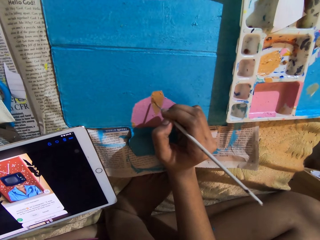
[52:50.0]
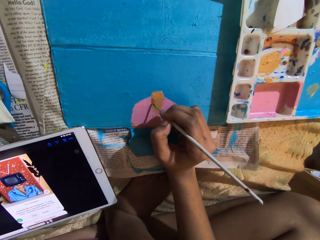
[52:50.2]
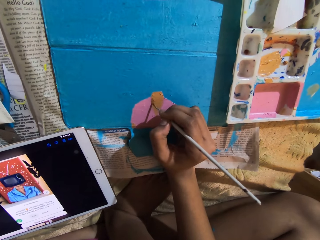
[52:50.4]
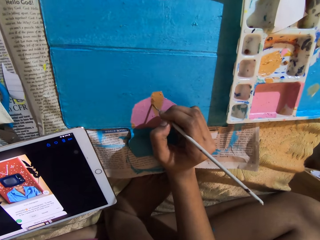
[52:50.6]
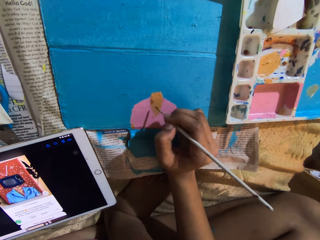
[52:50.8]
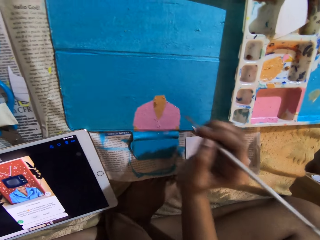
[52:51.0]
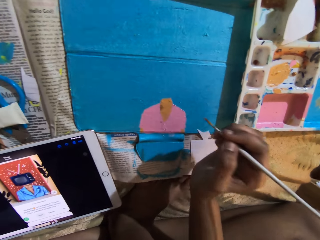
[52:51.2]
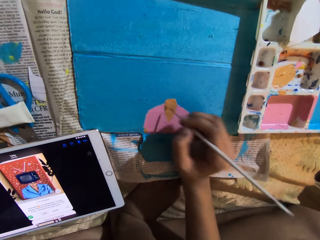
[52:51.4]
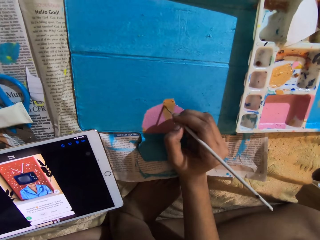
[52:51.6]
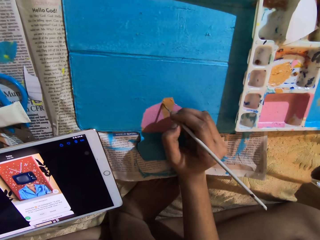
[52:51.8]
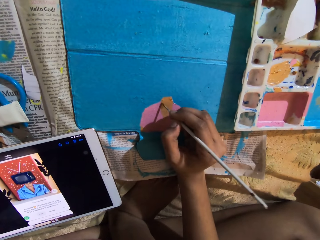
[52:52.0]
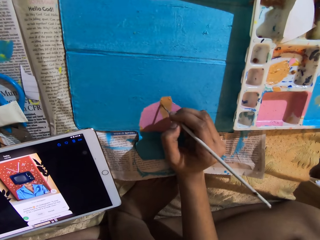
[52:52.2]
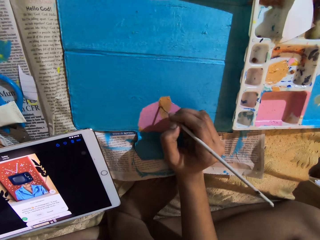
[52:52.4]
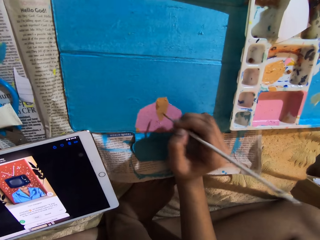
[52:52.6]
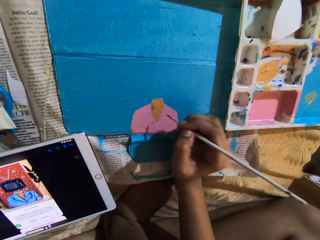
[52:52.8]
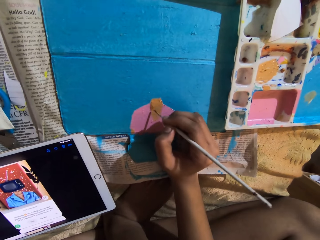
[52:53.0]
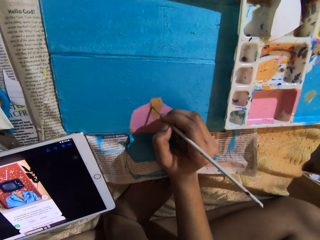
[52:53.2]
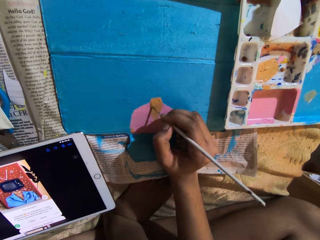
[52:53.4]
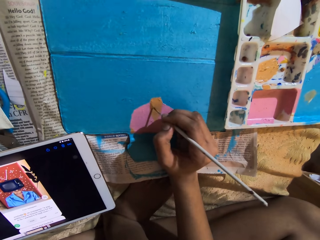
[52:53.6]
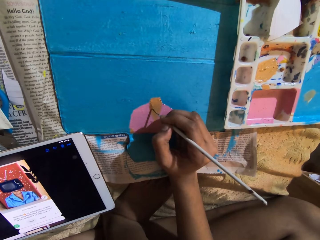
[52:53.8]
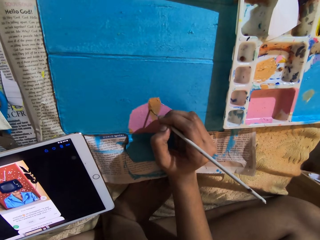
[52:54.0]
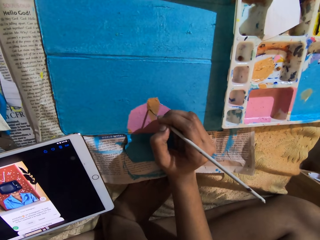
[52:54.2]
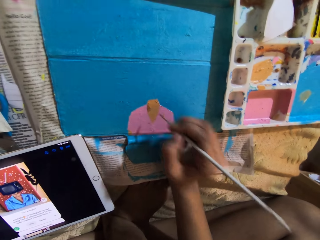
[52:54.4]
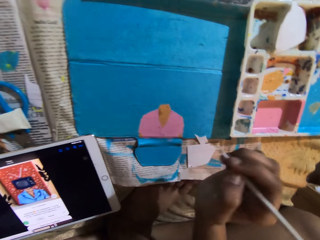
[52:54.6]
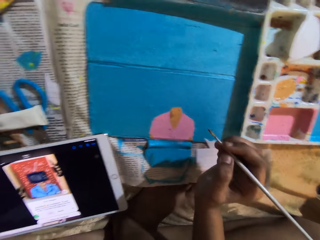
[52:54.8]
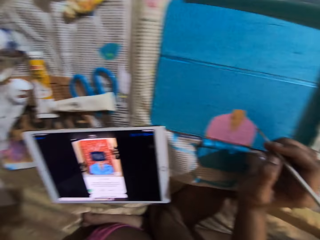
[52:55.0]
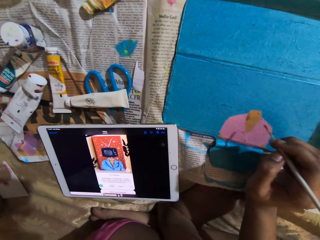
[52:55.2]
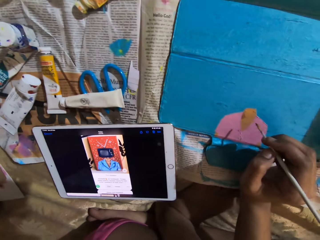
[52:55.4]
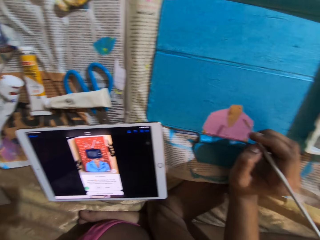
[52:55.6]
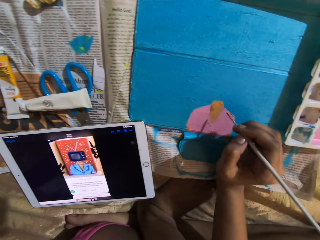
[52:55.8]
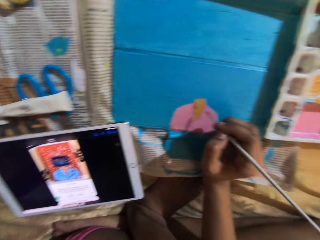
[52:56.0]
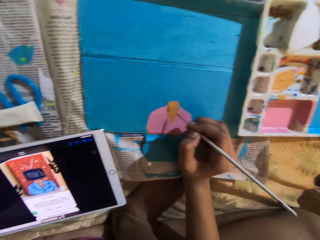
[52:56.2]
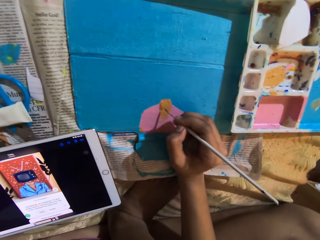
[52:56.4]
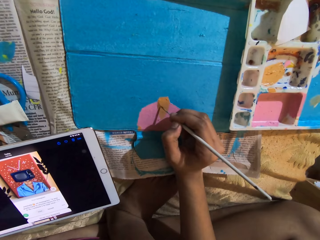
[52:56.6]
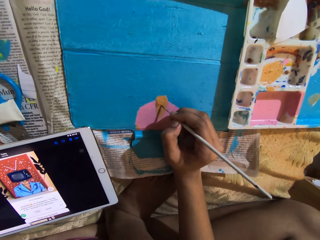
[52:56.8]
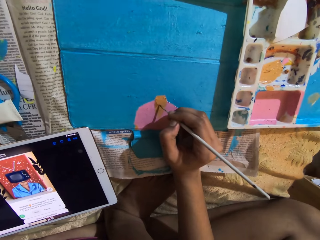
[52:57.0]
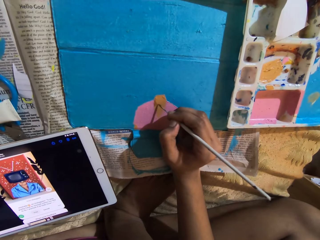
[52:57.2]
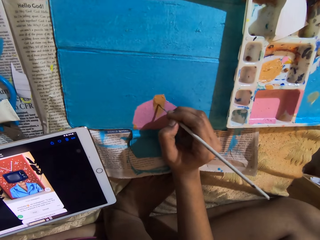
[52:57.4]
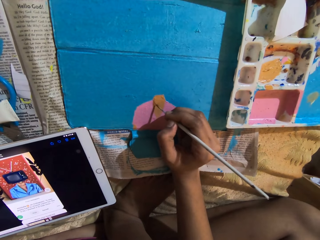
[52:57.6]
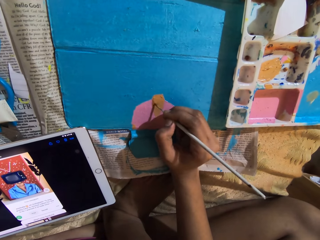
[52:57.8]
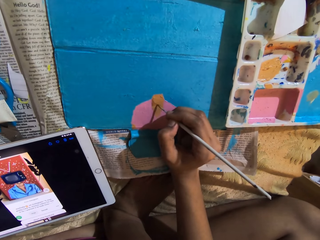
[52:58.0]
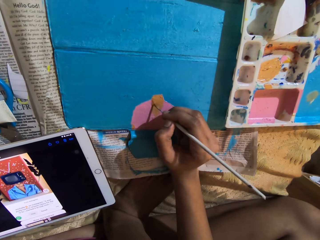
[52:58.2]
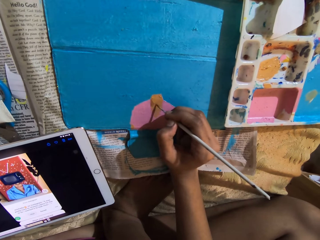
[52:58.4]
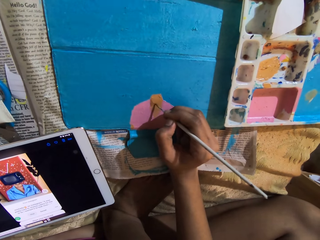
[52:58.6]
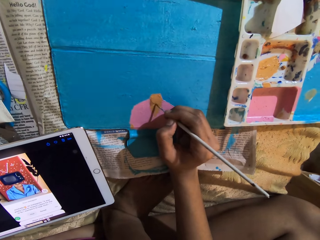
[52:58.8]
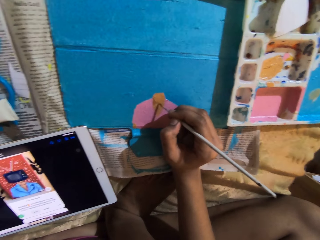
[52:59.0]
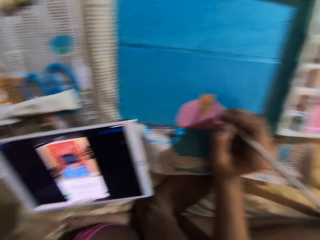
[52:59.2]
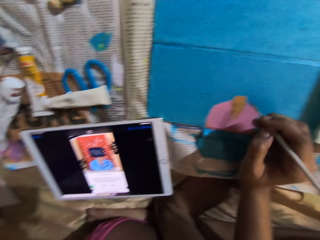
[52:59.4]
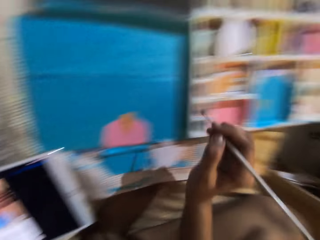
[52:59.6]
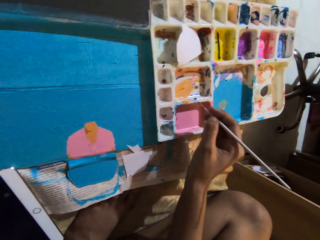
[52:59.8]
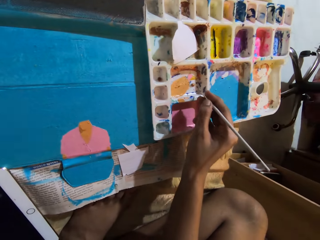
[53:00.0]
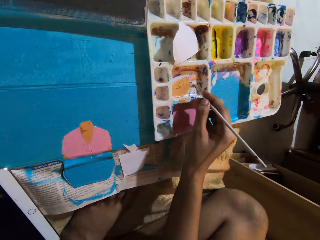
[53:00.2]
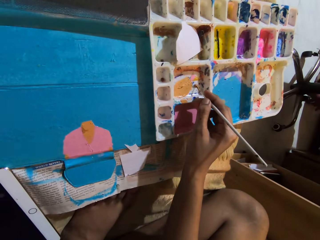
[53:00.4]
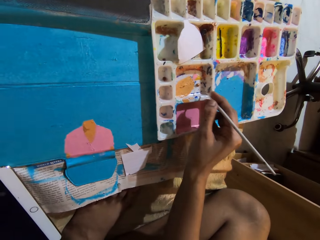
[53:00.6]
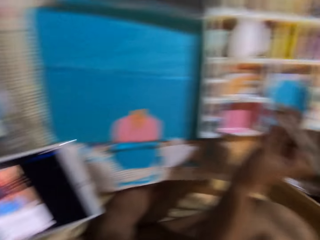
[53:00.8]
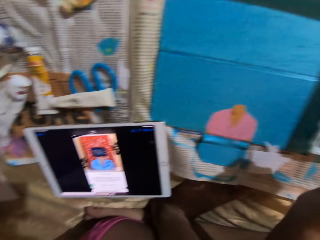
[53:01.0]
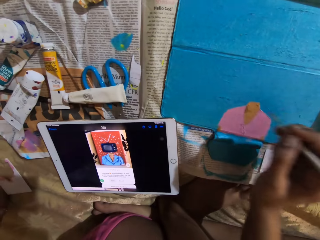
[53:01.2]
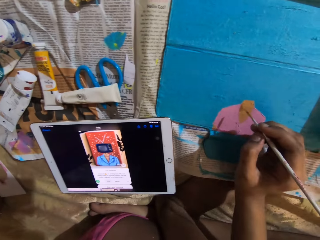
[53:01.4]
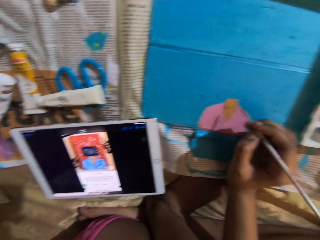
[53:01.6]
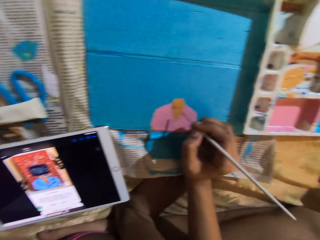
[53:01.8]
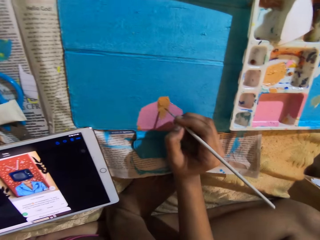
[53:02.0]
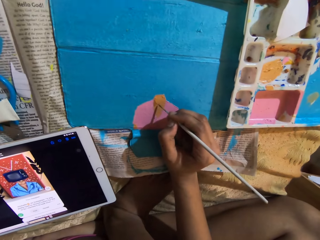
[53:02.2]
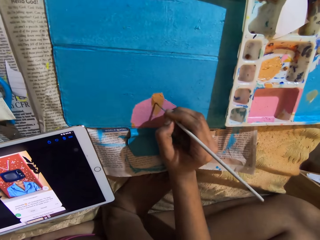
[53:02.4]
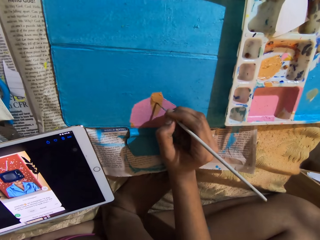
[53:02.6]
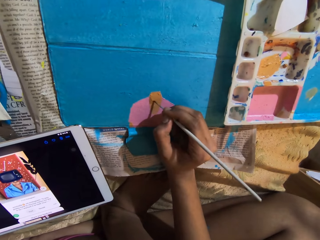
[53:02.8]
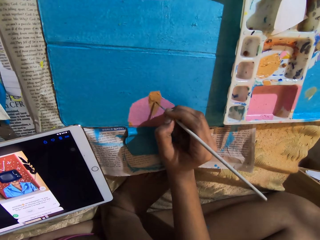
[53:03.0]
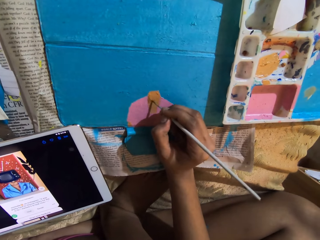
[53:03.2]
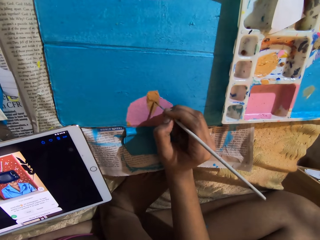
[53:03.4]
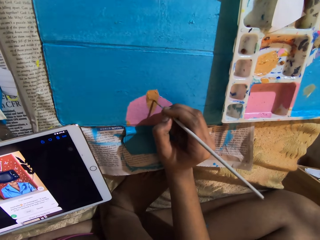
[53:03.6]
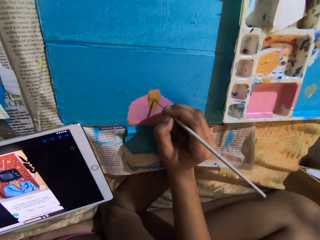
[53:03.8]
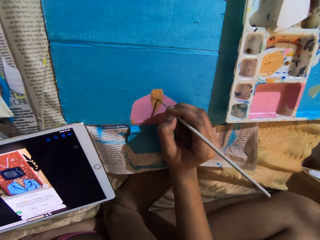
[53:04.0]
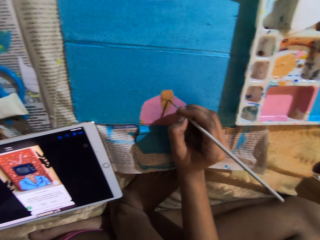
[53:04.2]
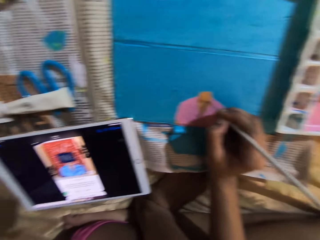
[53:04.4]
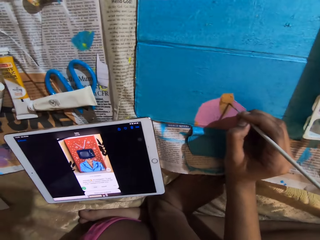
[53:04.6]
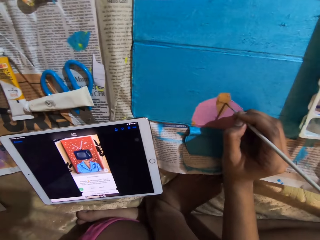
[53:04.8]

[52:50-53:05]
The camera wearer takes the paint from the paint palette with the paintbrush in her right hand. She rubs the ink on the container with a pen brush. She paints on the tablet cover with the paintbrush in her right hand.

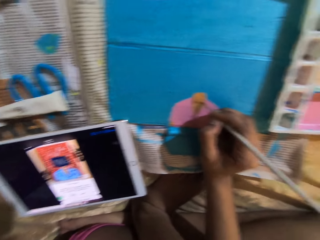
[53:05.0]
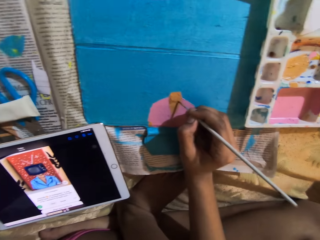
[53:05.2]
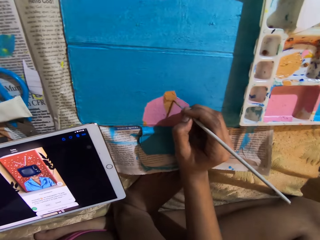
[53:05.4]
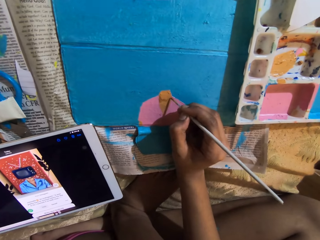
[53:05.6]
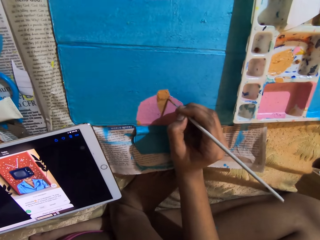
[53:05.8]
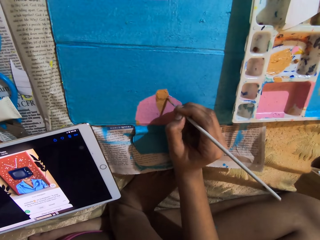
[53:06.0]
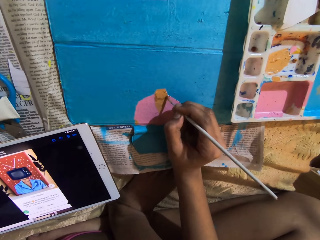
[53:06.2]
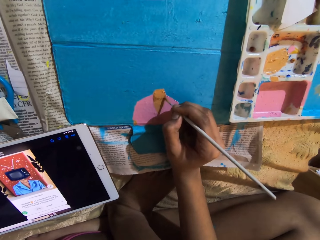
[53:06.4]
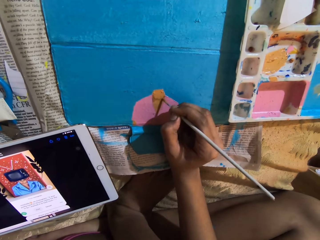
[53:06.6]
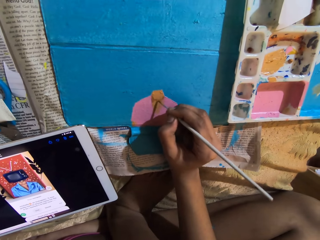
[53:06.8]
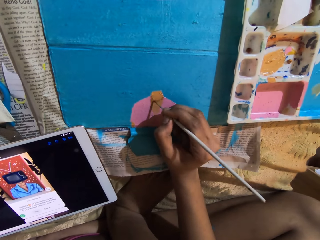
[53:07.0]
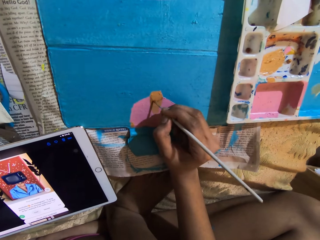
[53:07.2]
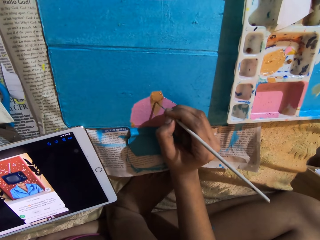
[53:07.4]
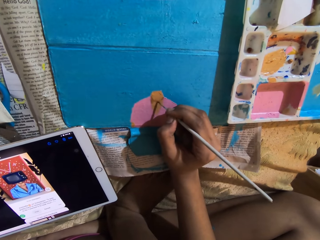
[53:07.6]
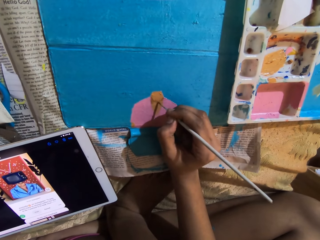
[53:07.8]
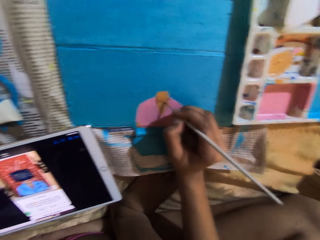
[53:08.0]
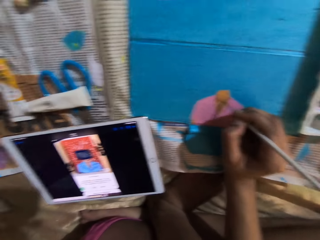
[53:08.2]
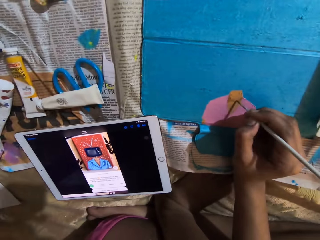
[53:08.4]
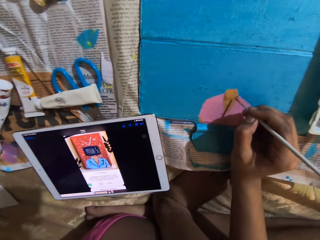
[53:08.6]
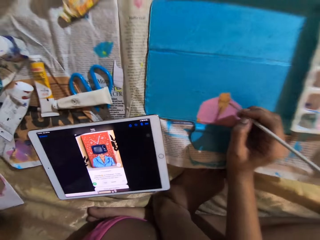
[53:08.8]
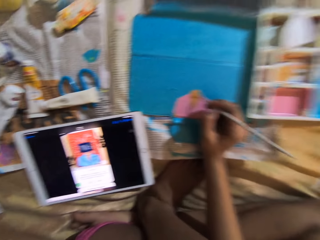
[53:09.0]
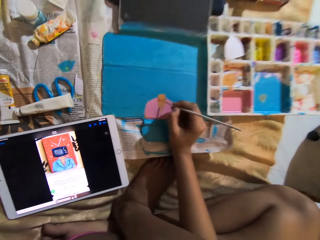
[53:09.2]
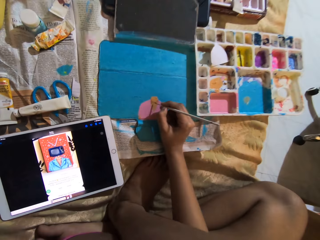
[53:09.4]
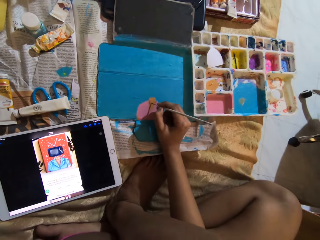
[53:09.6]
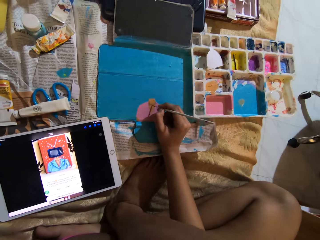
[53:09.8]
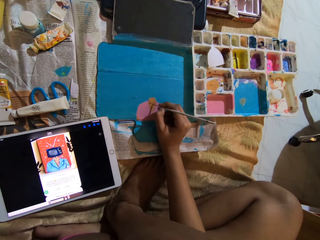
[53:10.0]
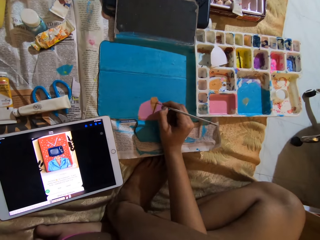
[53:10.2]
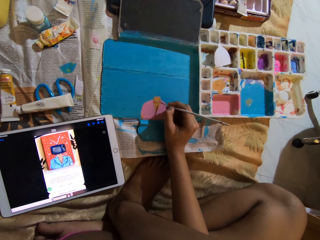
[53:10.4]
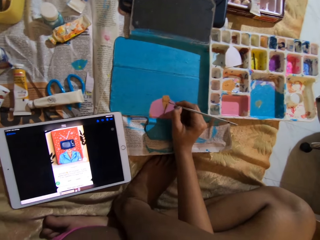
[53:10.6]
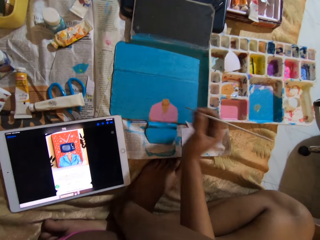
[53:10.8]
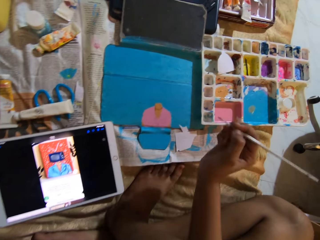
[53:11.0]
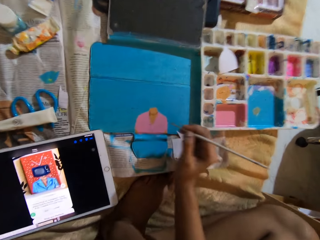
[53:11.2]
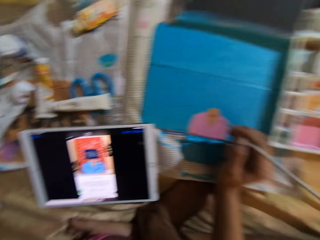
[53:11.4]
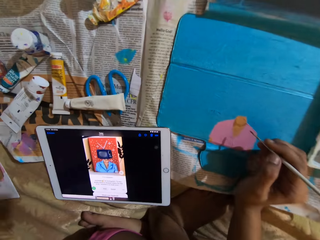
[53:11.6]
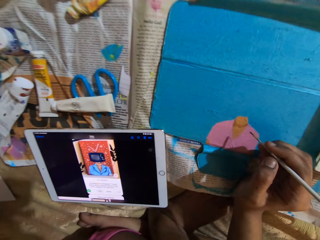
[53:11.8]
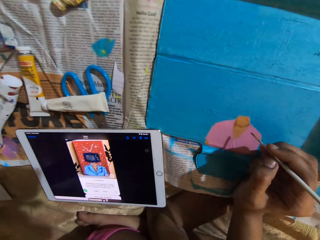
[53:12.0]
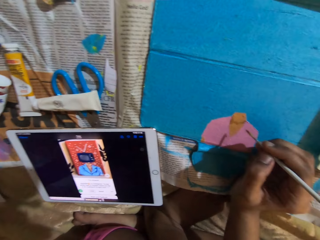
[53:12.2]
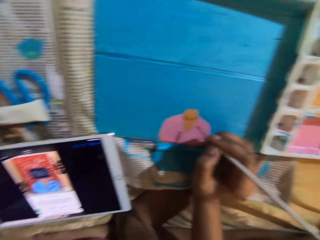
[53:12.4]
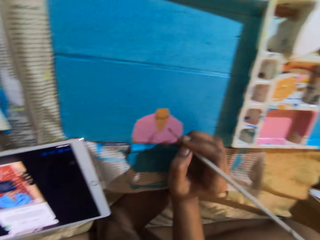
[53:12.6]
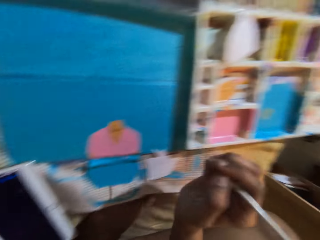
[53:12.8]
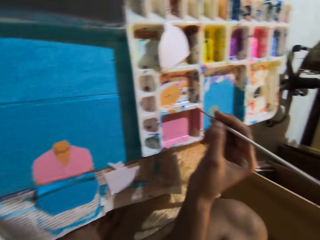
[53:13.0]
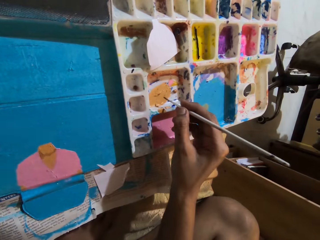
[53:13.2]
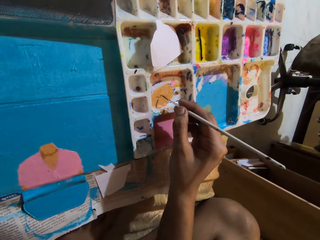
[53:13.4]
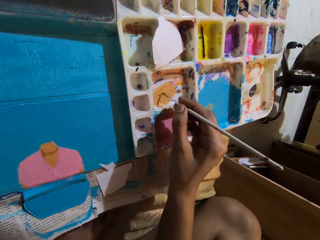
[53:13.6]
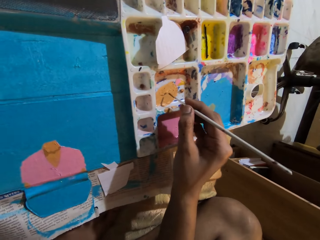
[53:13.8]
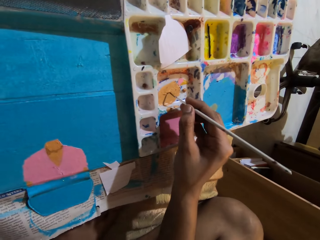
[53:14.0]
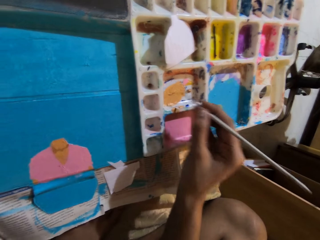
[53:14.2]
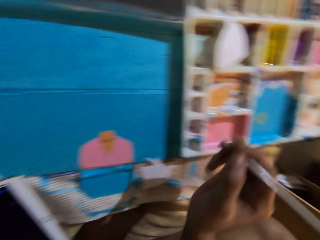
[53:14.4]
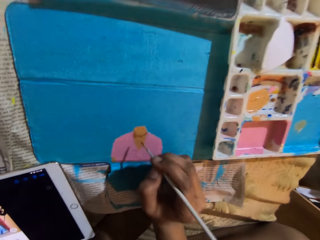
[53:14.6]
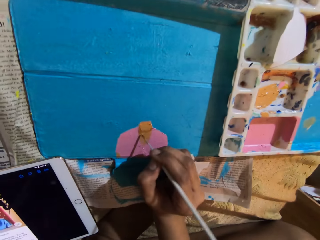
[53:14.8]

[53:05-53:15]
The camera wearer rubs the ink on the container with a pen brush. She takes the paint from the paint palette with the paintbrush in her right hand.
